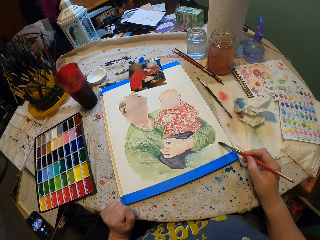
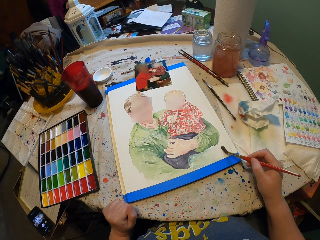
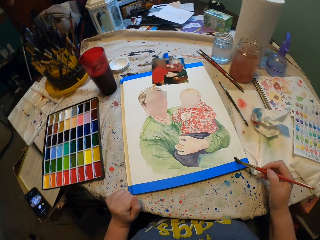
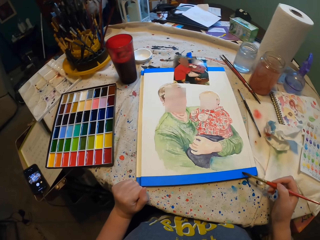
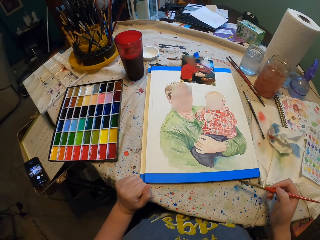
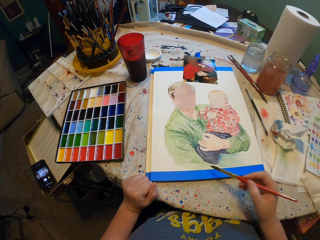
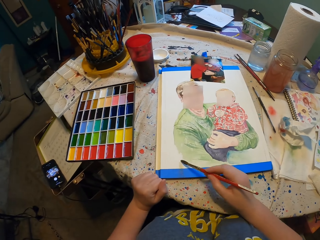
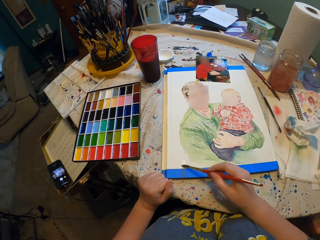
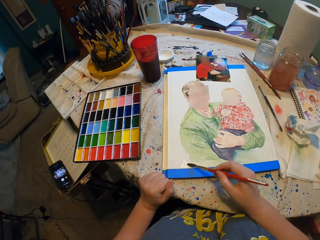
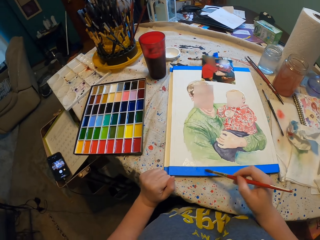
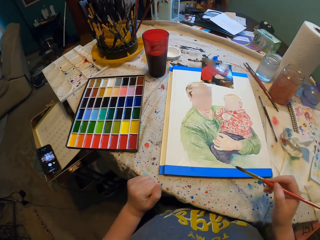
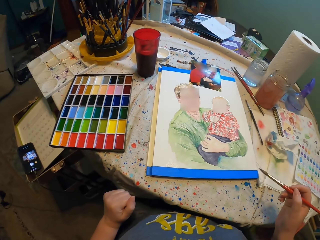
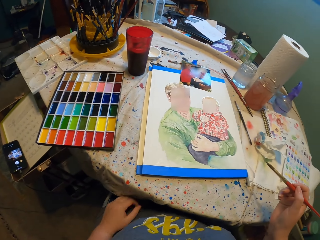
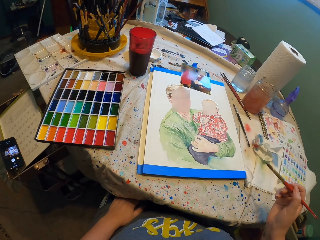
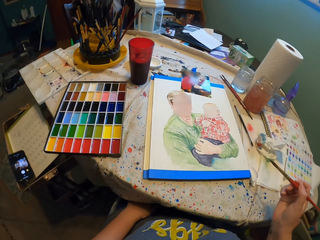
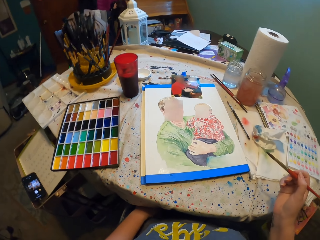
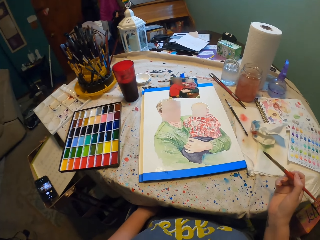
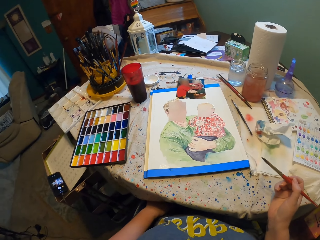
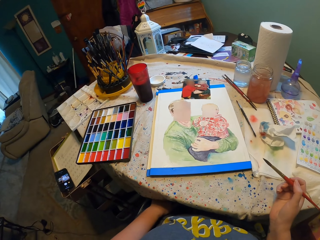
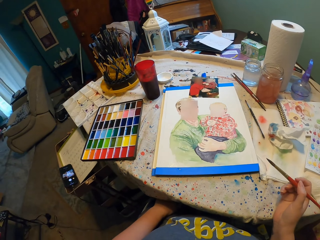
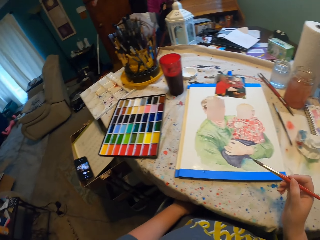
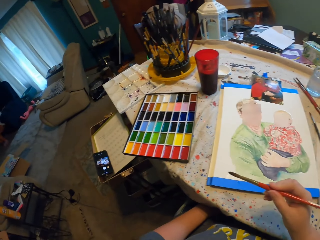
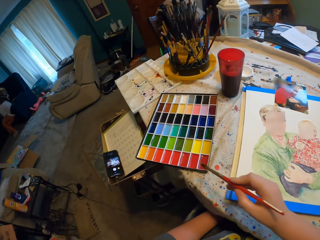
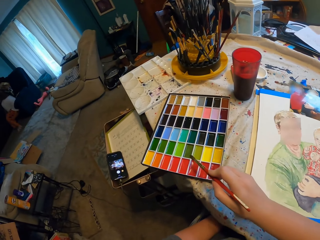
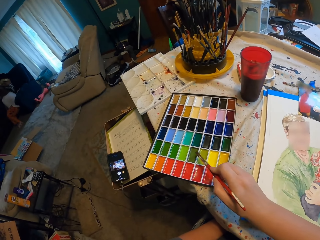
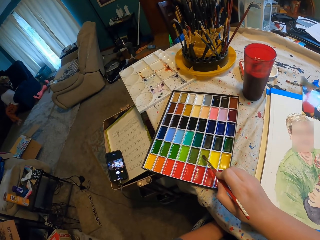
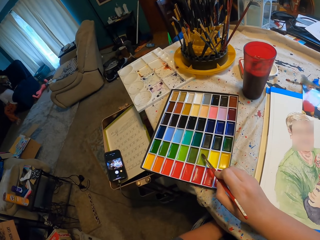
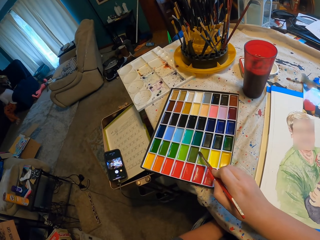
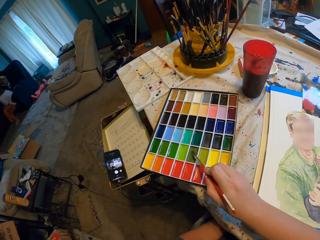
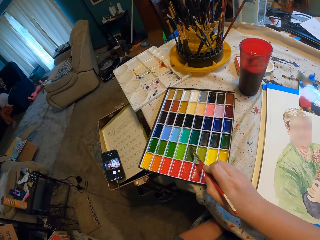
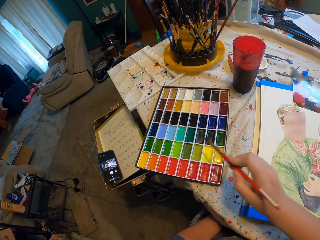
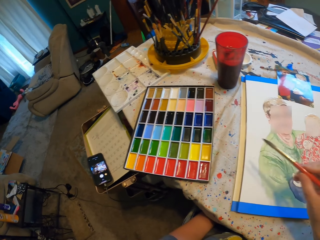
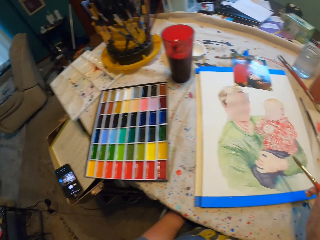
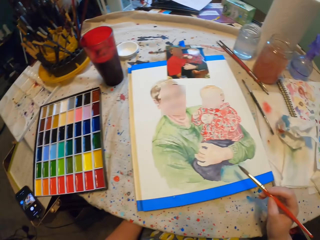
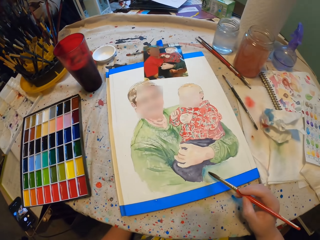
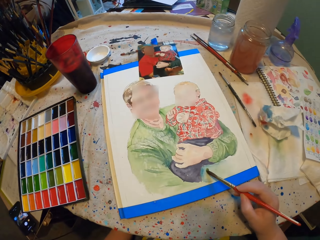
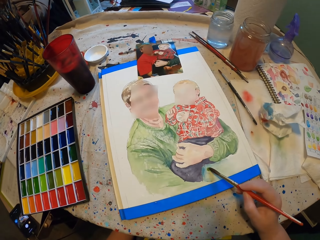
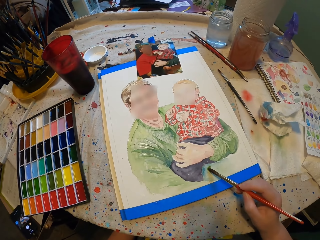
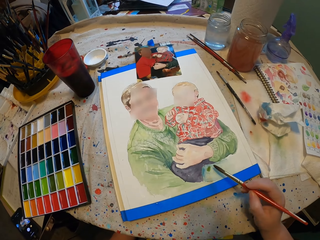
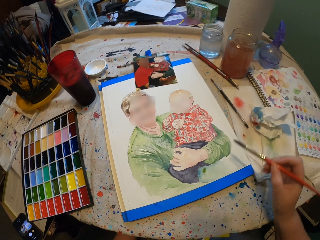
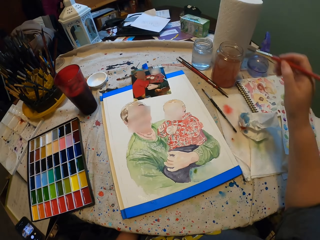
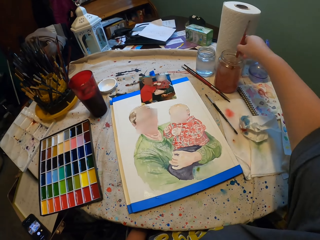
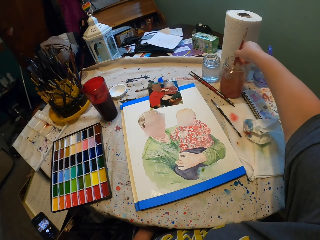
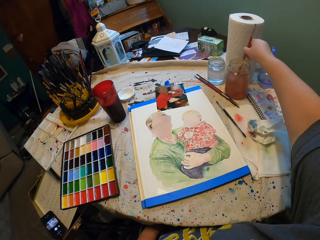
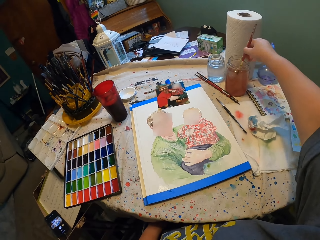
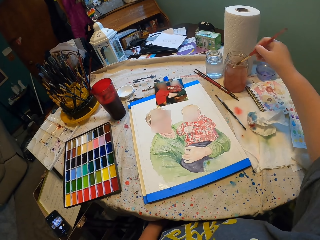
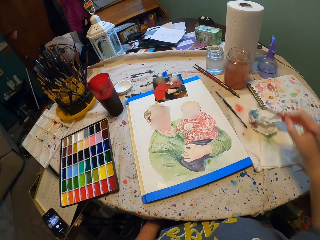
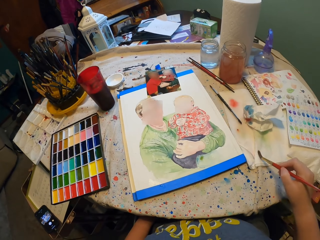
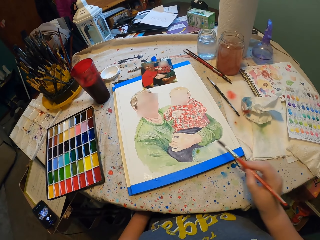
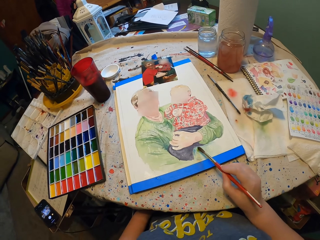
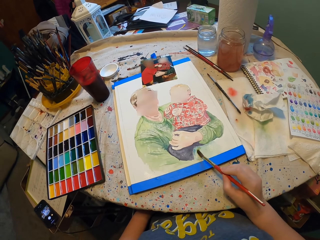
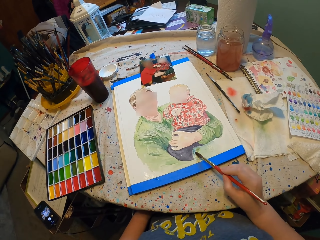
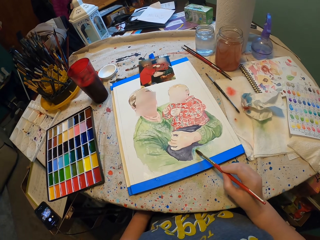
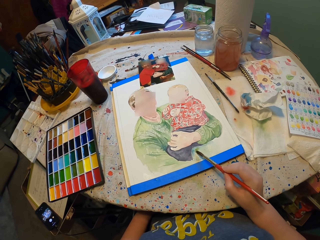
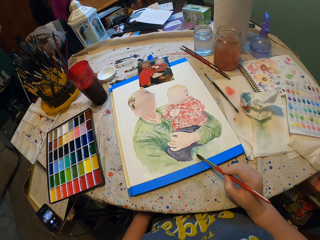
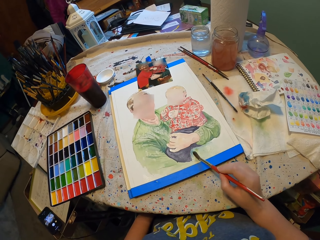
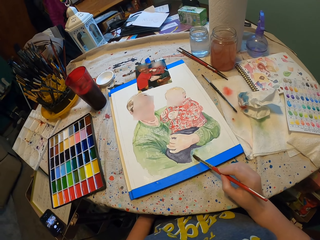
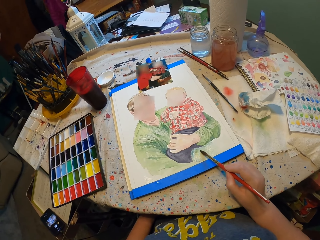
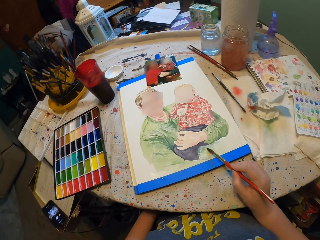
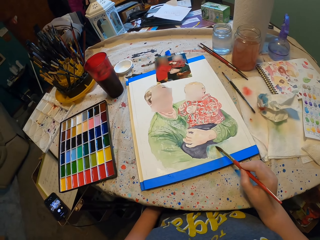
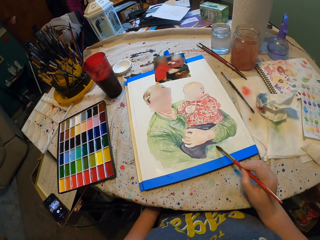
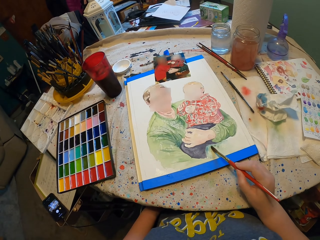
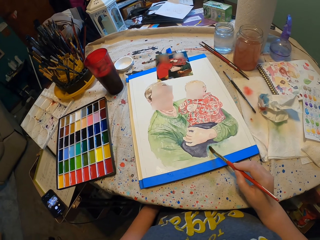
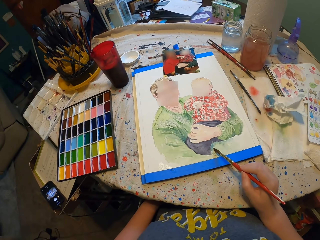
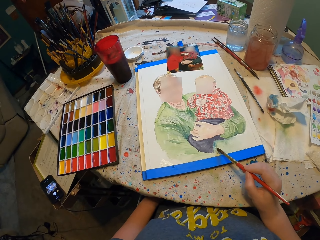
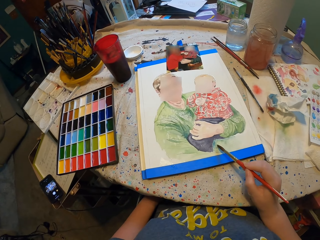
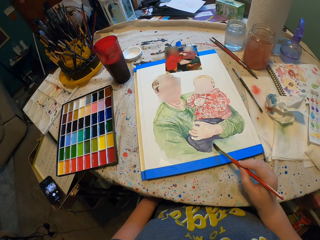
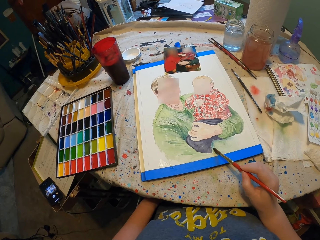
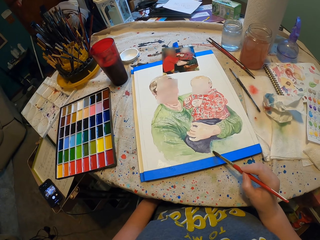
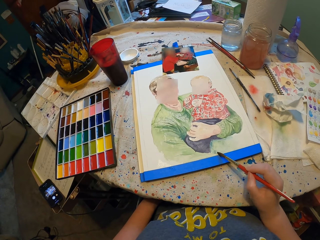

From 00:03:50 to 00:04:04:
The camera wearer looks around. They dip a paint brush in paint. They paint. They dip the paint brush in water. They wipe the paint brush. They paint.

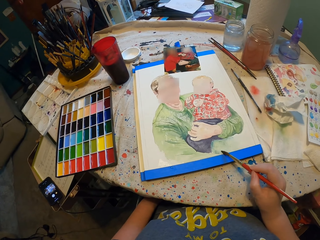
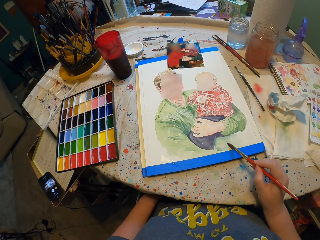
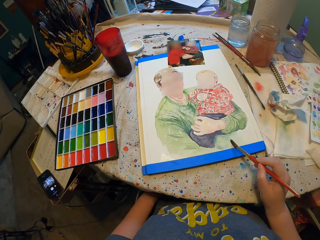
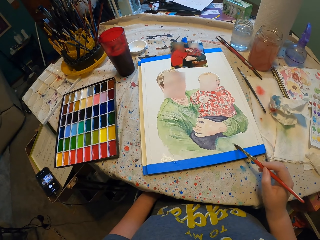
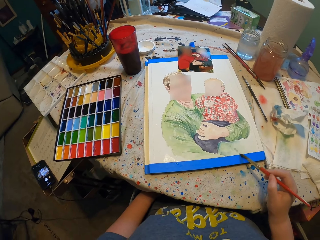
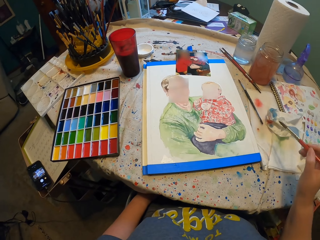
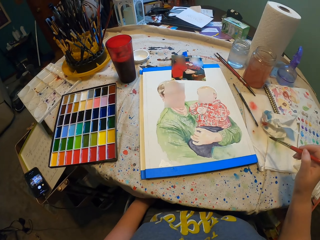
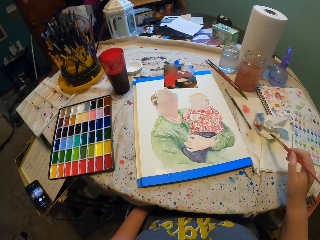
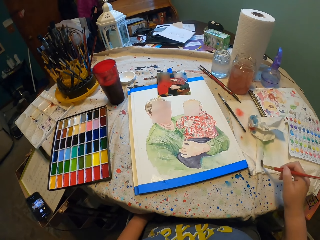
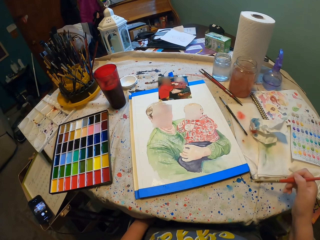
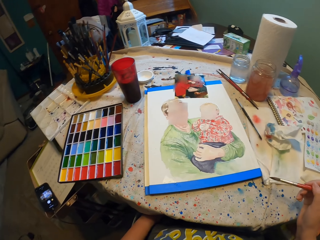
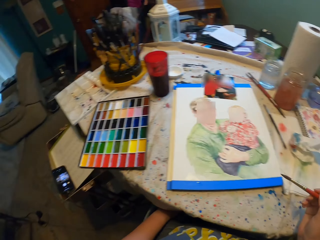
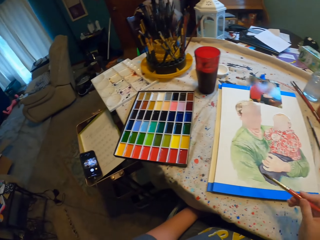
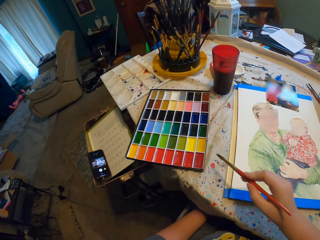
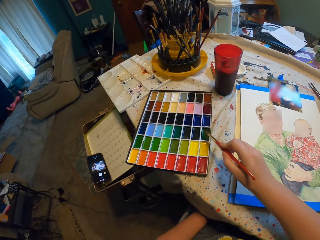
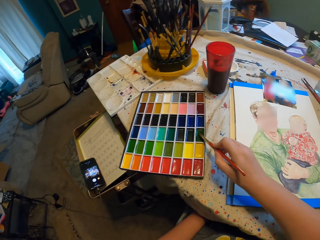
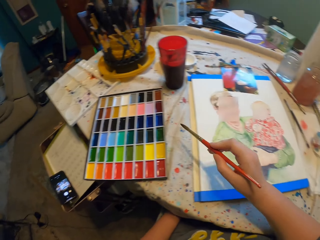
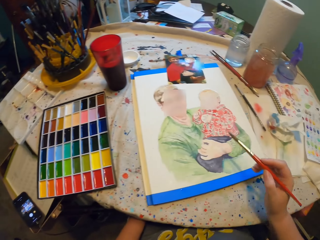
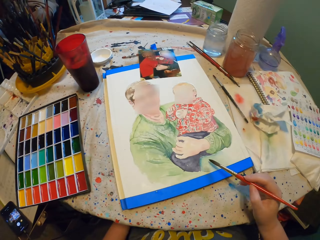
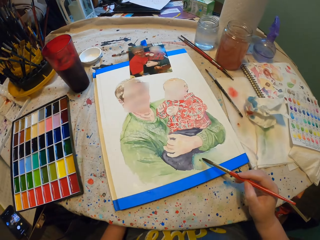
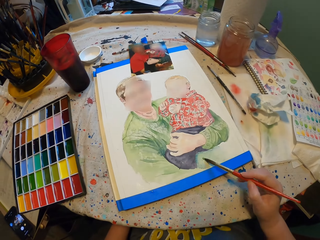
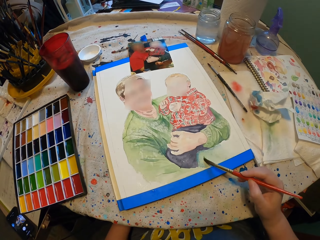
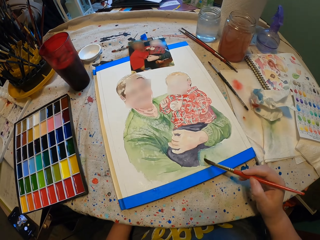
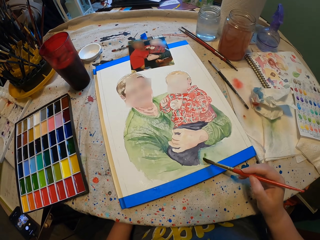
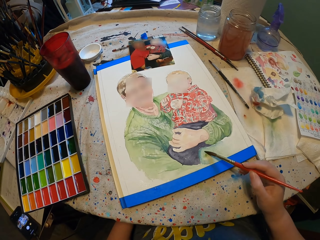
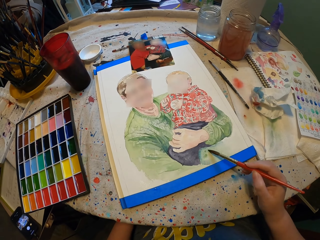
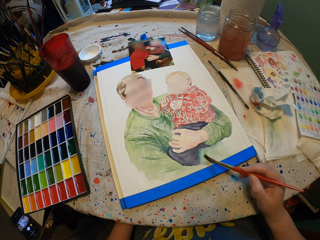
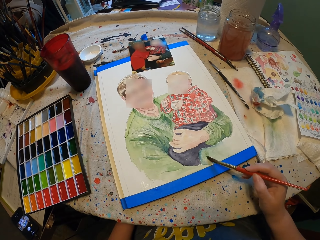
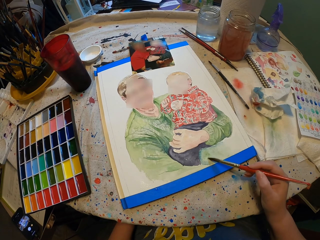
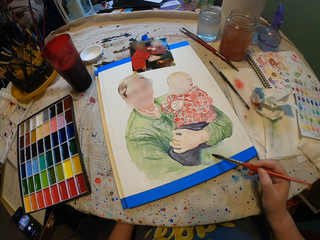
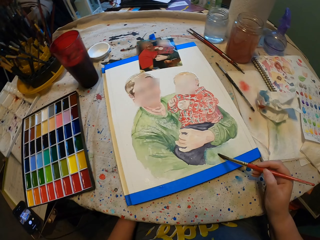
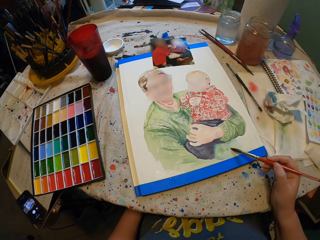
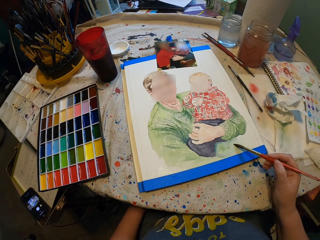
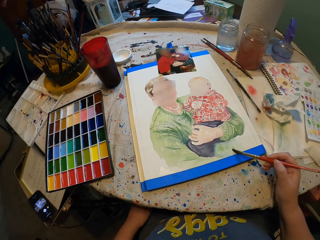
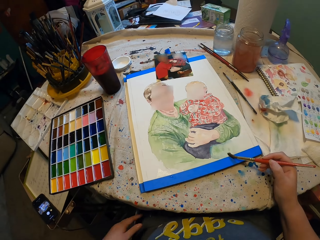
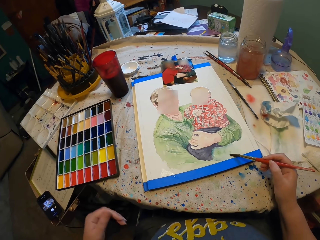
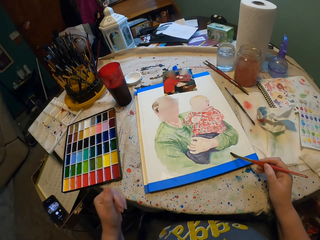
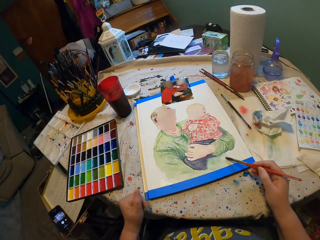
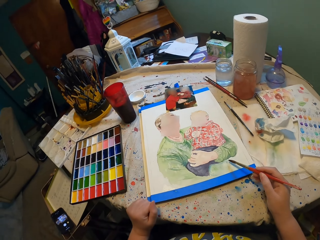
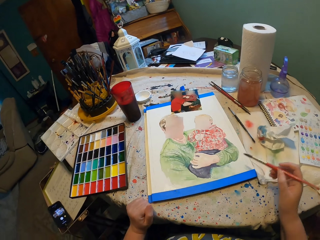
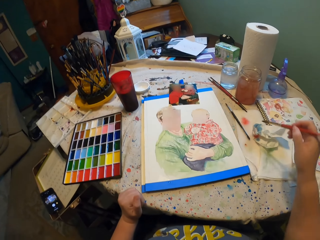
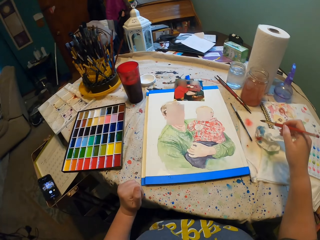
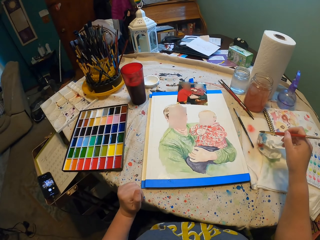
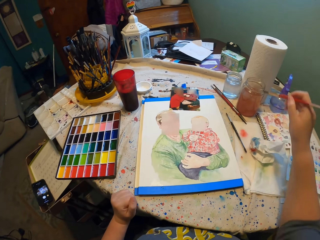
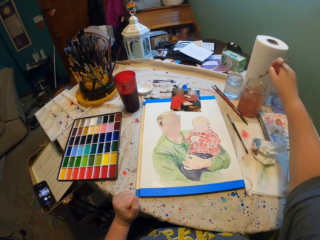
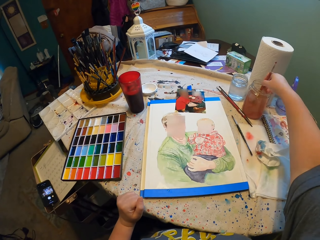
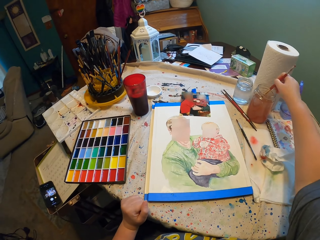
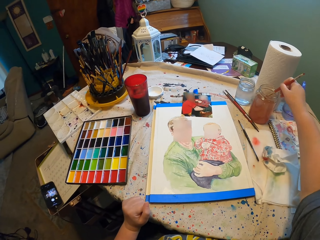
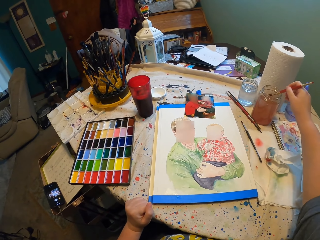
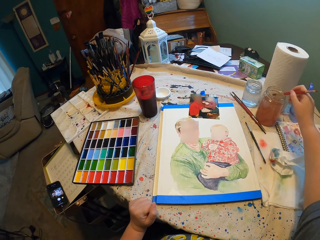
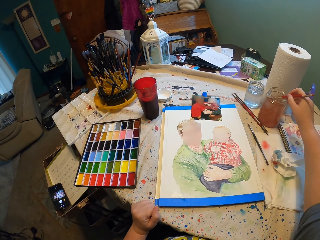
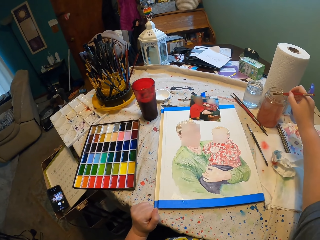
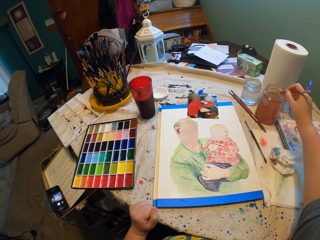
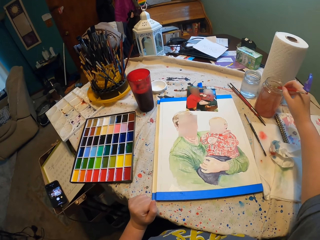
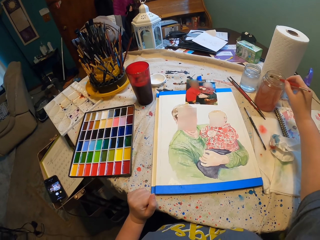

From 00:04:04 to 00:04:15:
The camera wearer wipes a paint brush. They dip the paint brush in paint. They paint. They hold a table. They paint. They dip the paint brush in water. They shake the paint brush.
